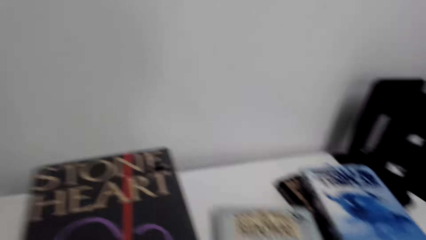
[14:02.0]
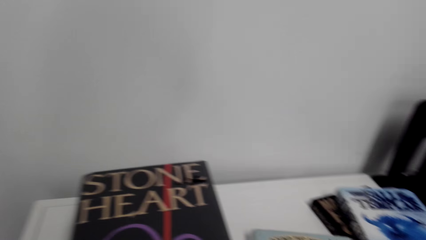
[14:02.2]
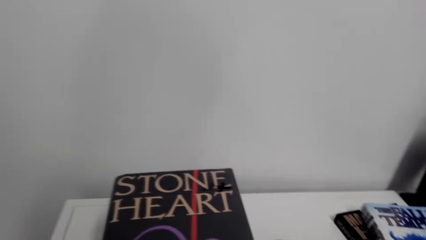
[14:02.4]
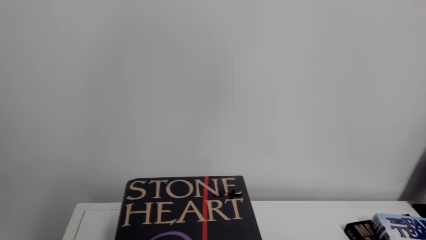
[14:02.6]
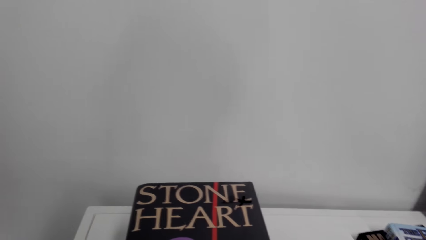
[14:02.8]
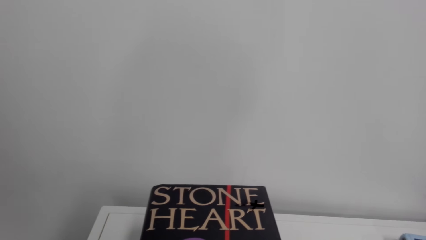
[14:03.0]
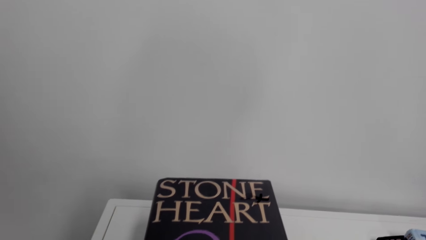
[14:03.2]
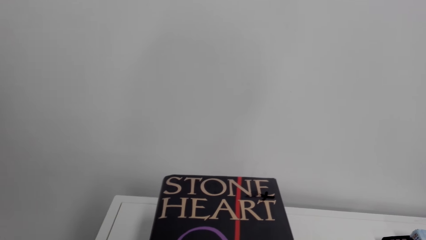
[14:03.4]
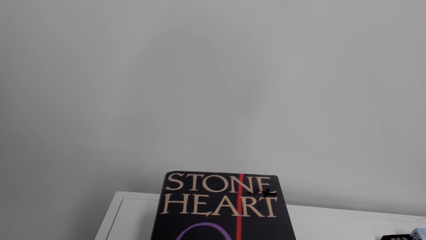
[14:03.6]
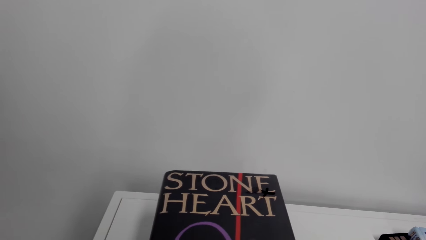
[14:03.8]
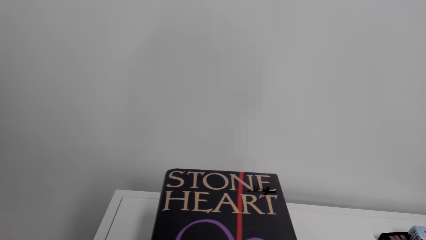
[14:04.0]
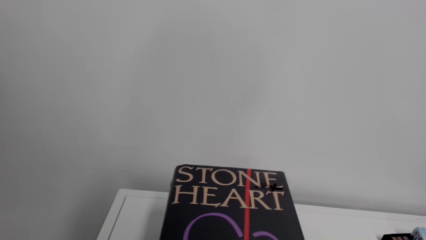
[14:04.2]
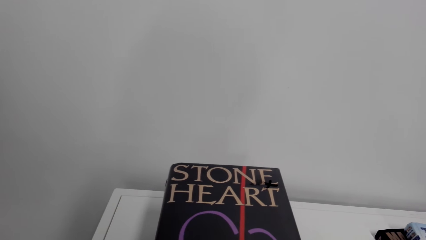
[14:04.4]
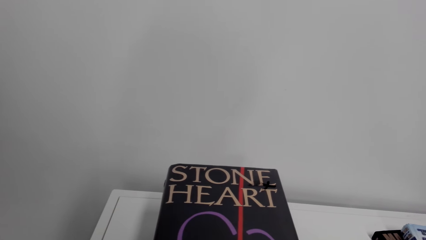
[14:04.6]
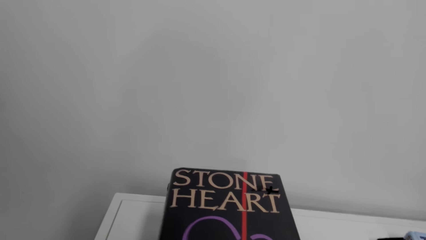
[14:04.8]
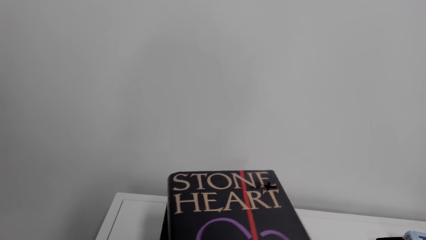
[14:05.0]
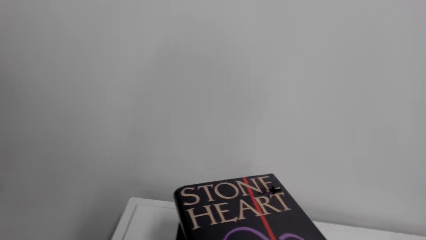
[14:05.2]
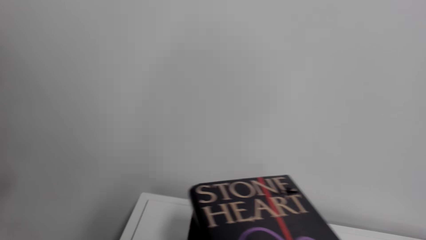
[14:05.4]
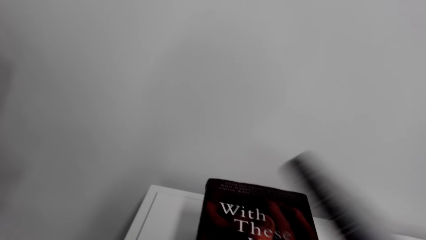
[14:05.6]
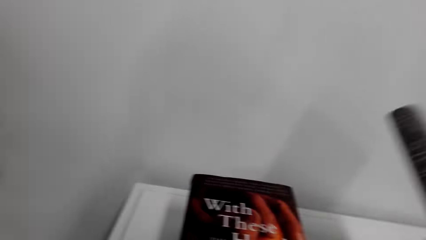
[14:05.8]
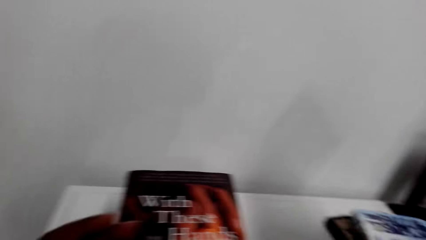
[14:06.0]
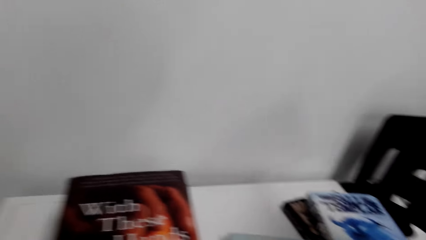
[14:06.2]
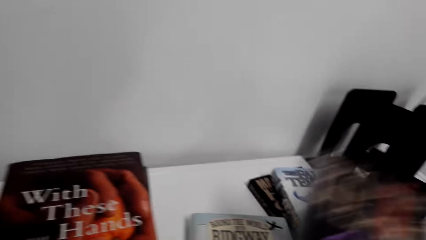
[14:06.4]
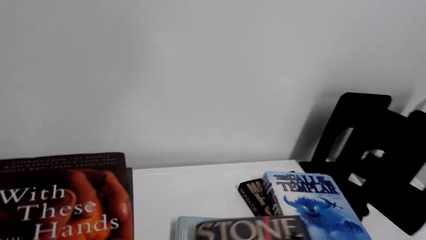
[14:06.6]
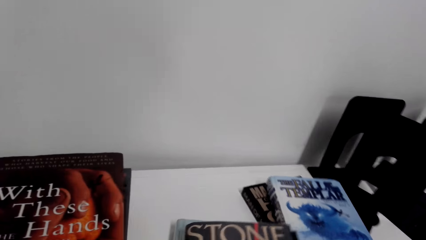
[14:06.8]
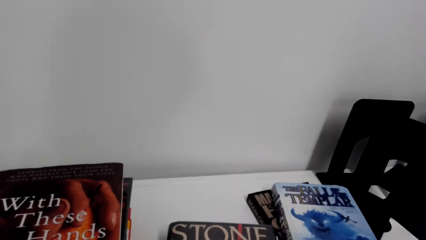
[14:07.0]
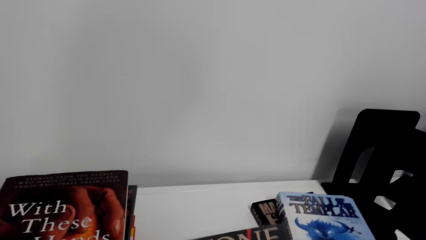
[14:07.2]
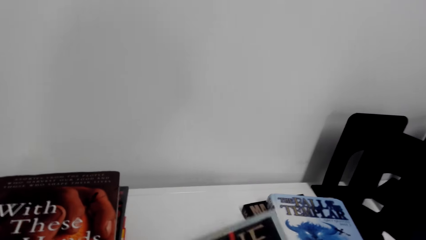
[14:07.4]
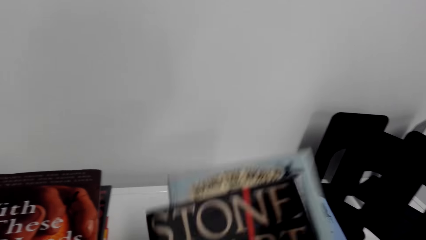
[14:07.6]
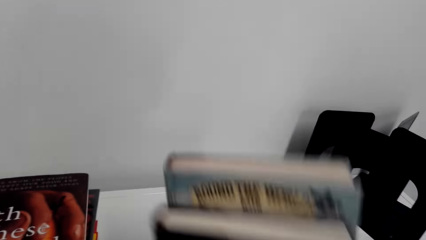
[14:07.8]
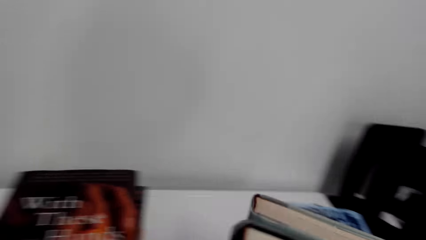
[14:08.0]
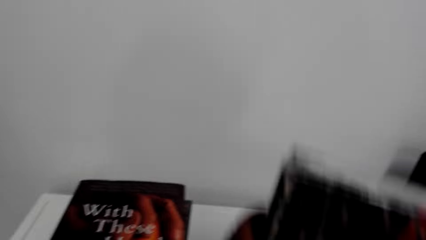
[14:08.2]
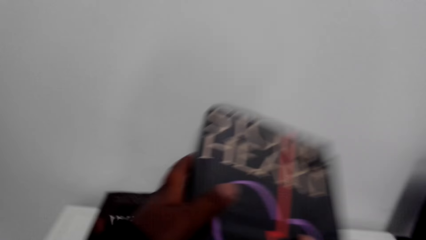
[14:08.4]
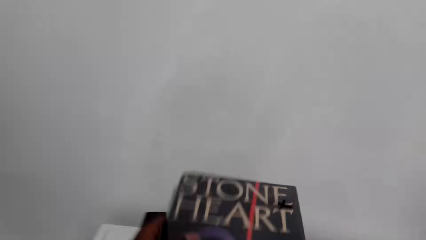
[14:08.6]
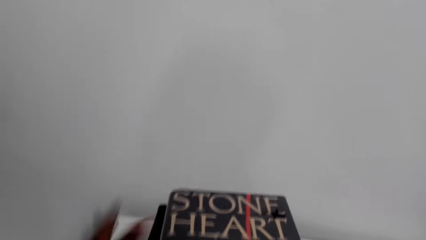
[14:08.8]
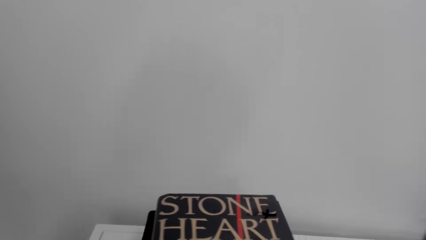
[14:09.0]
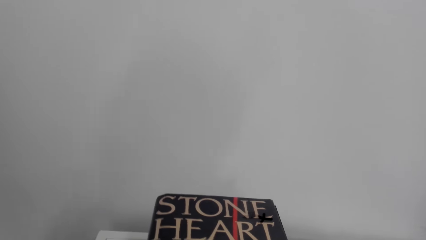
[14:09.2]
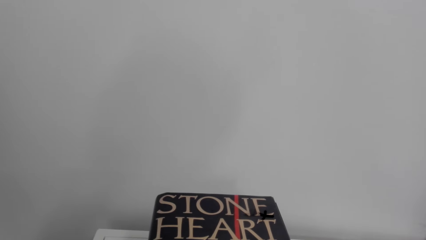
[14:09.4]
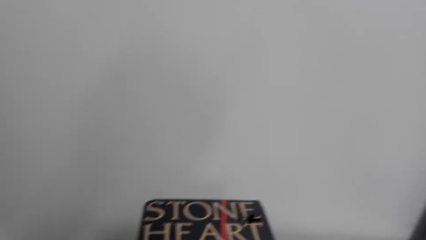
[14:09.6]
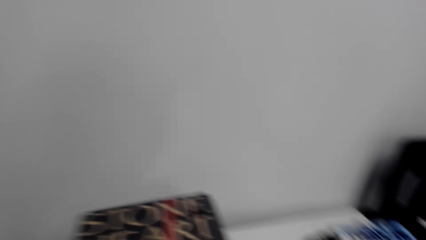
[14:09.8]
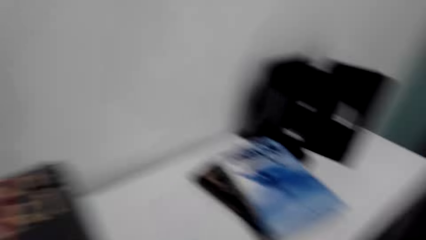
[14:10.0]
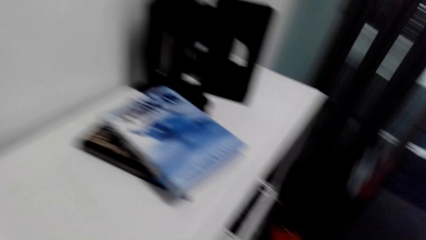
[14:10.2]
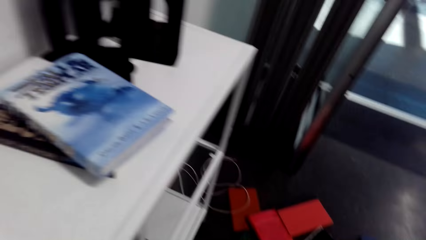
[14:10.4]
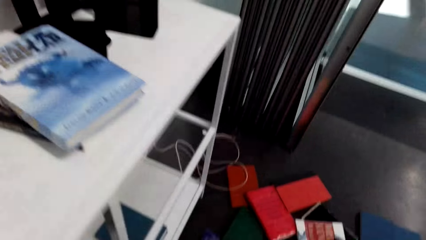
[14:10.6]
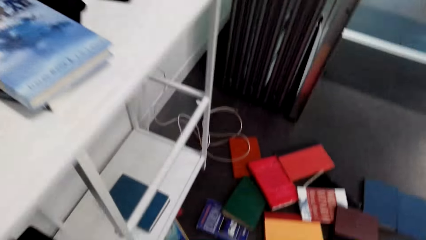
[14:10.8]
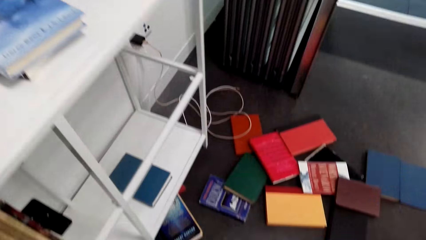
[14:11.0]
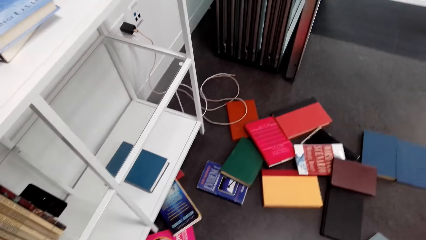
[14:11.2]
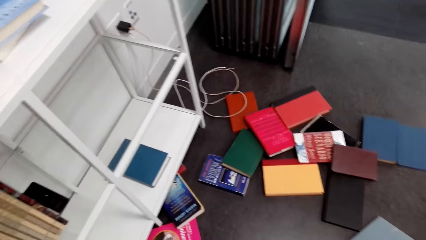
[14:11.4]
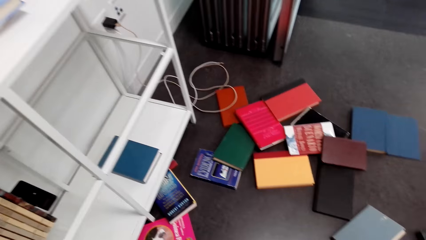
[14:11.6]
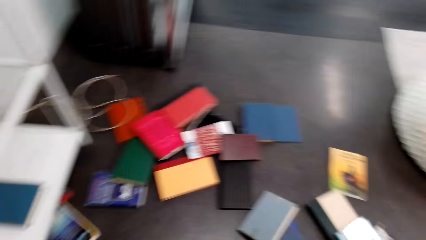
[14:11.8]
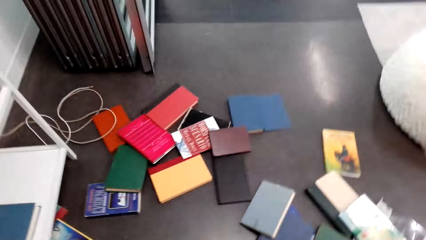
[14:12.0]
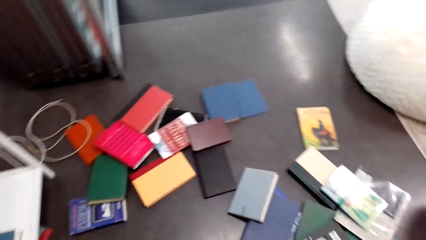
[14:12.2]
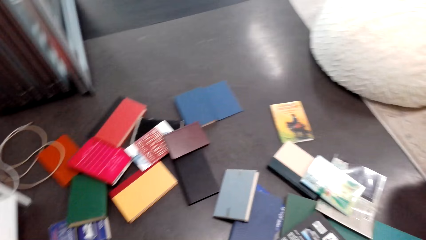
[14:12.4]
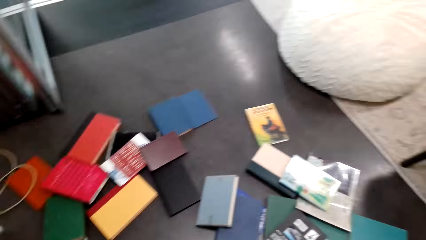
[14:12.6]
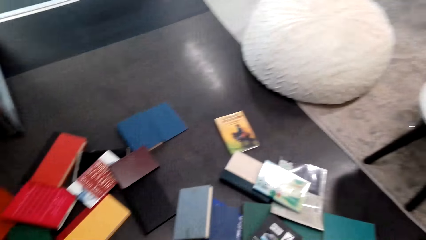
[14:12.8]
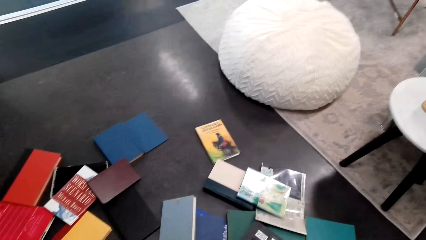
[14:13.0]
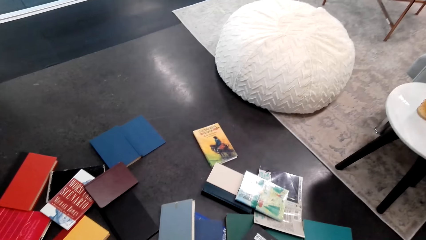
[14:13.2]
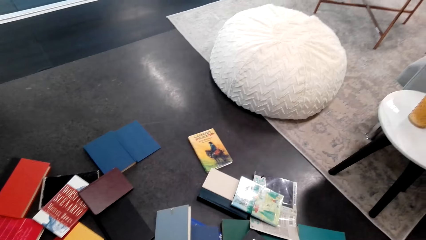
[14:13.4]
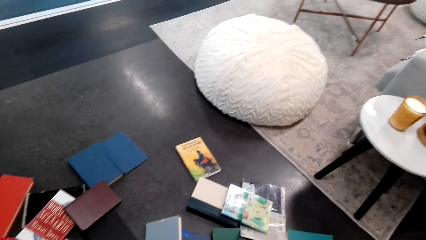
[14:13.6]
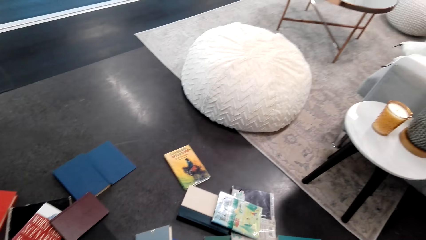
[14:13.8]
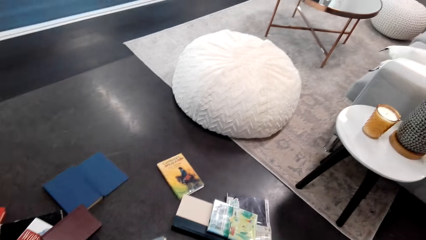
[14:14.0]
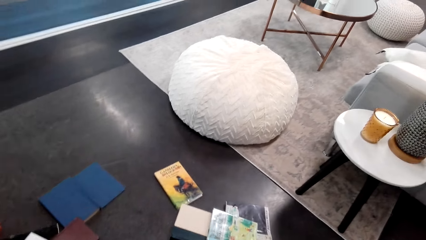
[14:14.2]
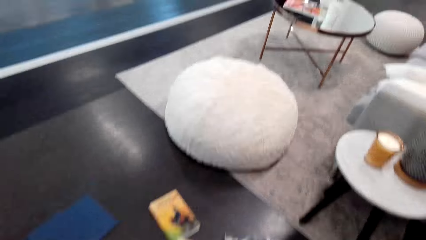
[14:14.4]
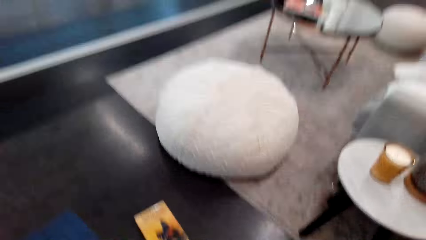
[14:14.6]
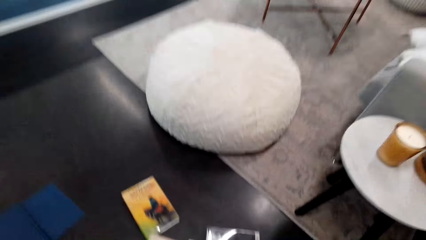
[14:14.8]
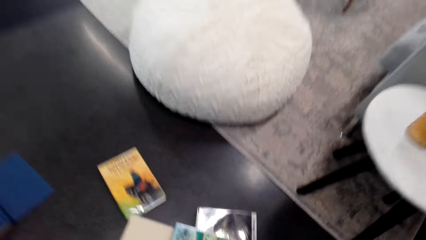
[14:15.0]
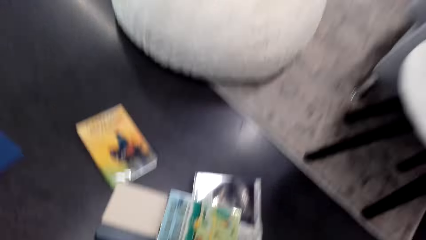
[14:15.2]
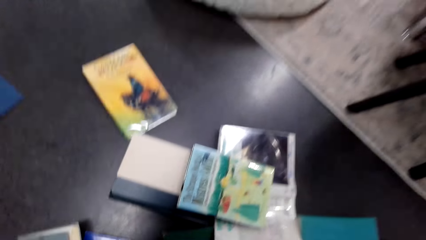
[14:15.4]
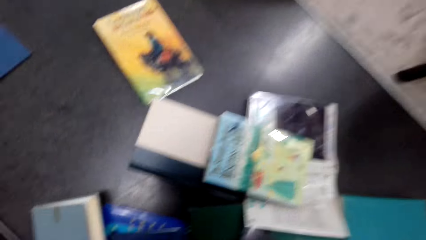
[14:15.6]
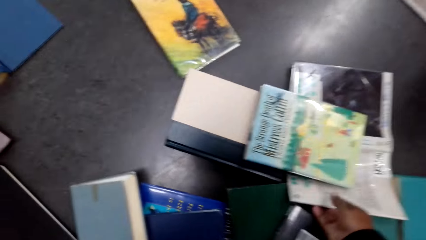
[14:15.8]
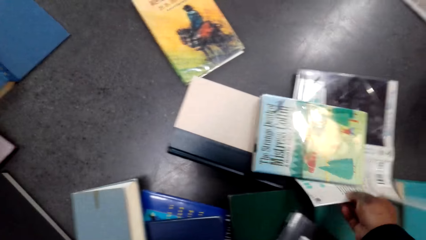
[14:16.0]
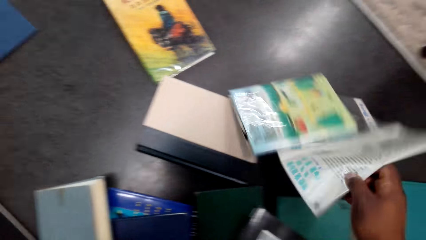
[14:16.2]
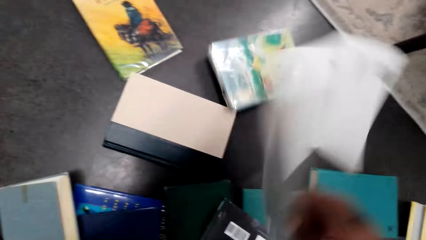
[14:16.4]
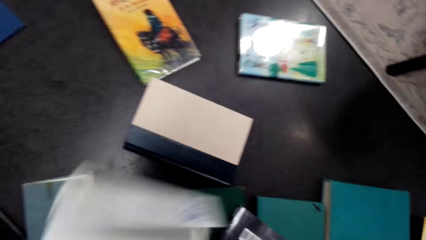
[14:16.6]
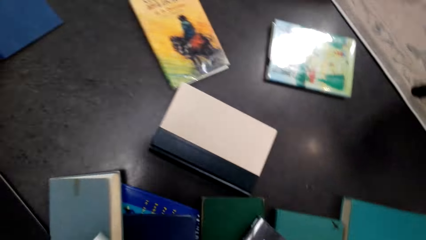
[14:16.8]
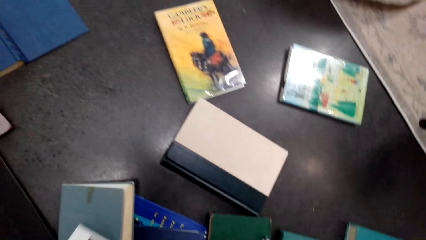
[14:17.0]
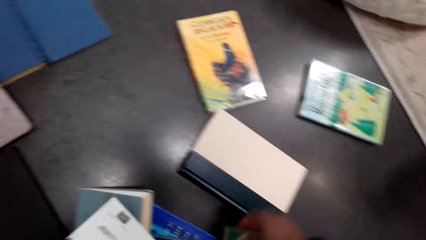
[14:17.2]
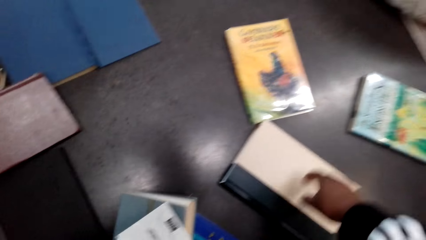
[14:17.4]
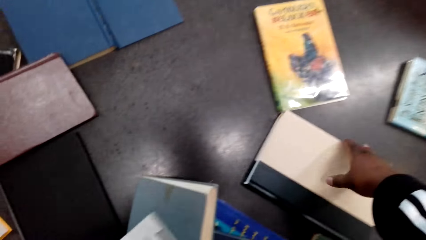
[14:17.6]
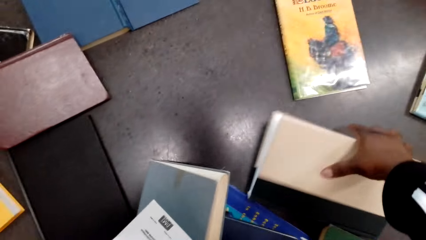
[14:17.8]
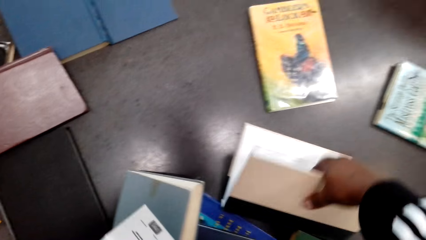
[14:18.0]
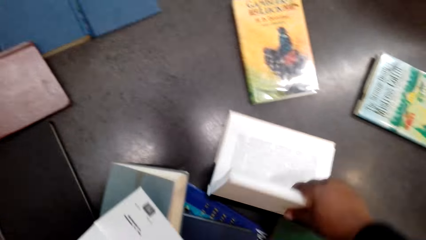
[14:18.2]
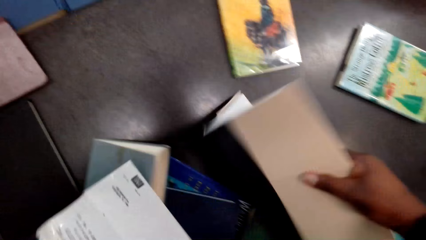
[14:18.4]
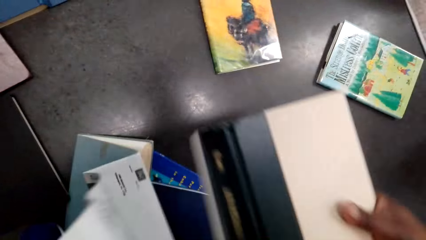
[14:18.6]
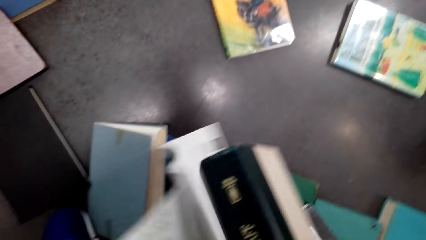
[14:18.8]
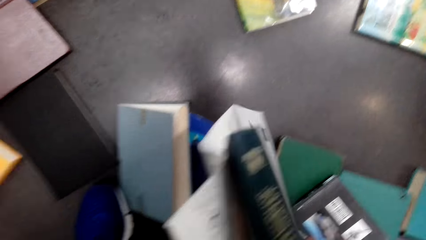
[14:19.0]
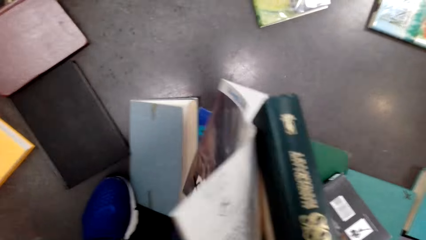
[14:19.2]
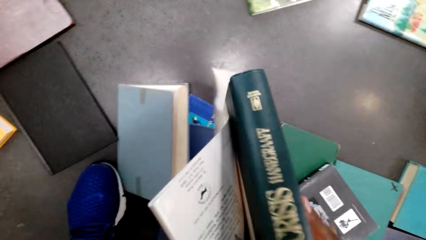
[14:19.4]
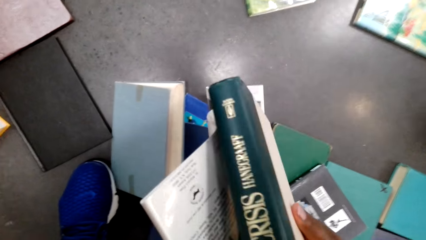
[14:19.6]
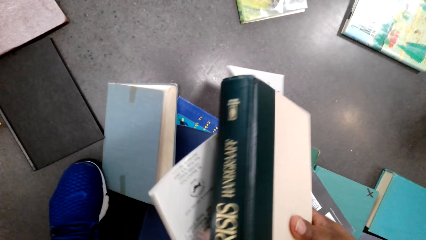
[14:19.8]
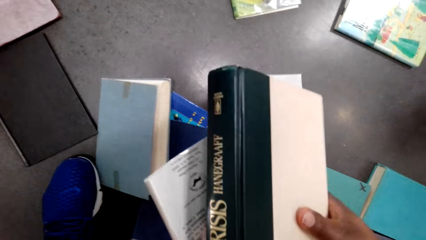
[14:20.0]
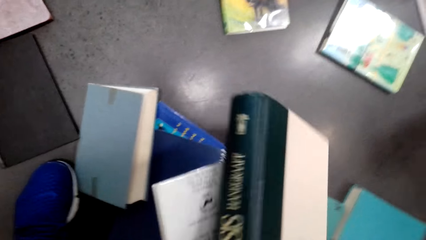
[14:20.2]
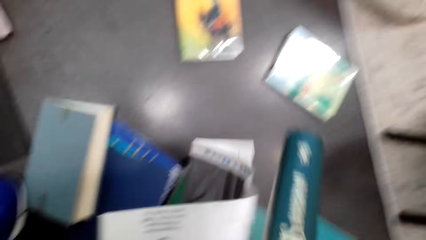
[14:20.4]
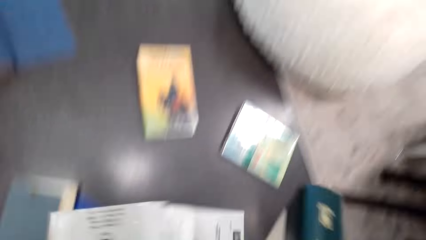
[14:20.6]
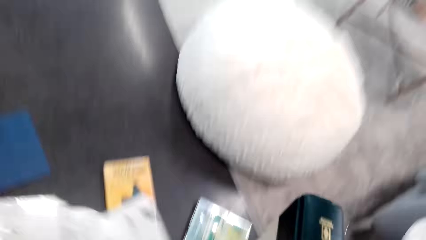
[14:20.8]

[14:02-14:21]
The camera wearer picks a book. They put the book on a book. They put books on books. They look around on the floor. They pick a book. They pick another book.
